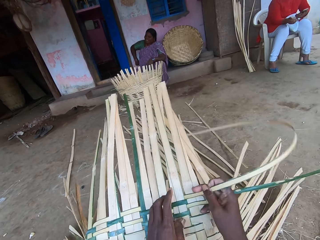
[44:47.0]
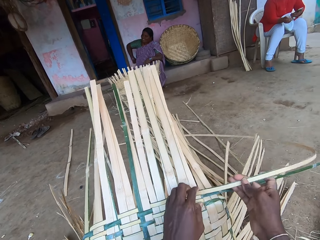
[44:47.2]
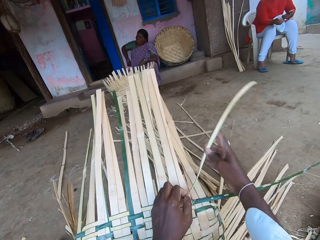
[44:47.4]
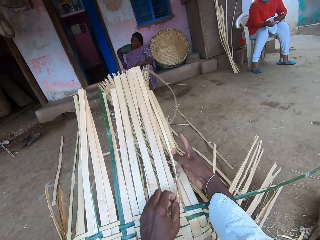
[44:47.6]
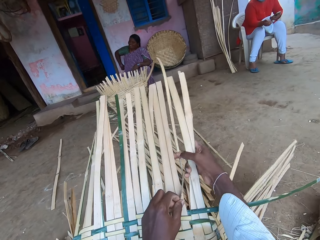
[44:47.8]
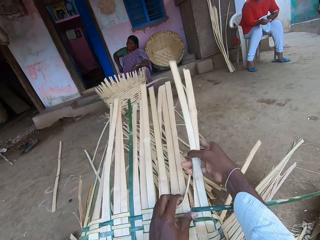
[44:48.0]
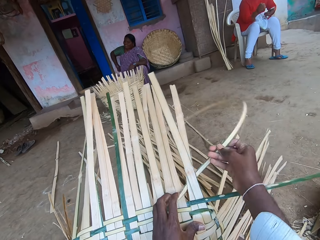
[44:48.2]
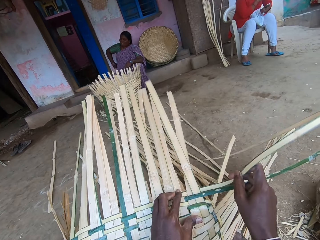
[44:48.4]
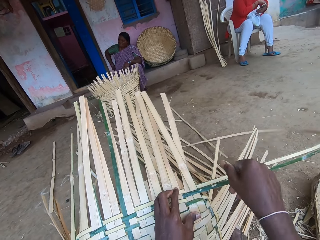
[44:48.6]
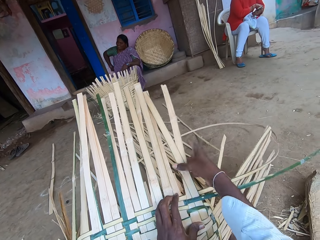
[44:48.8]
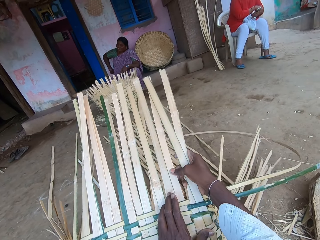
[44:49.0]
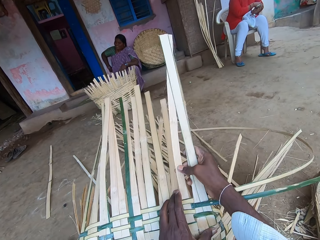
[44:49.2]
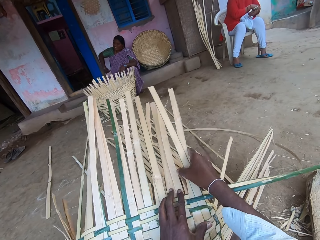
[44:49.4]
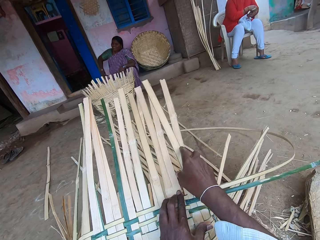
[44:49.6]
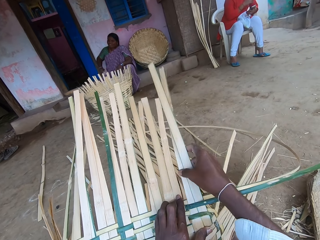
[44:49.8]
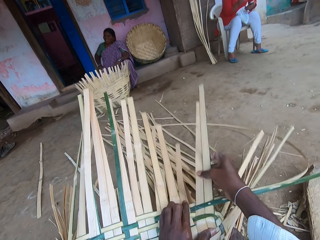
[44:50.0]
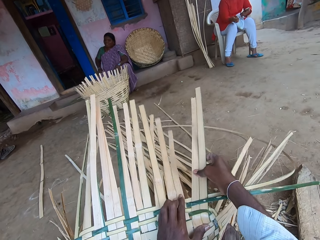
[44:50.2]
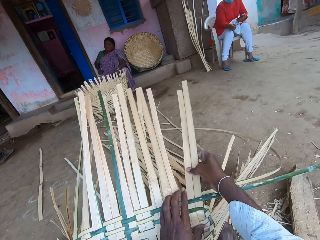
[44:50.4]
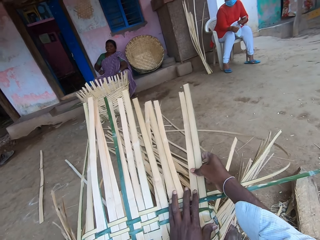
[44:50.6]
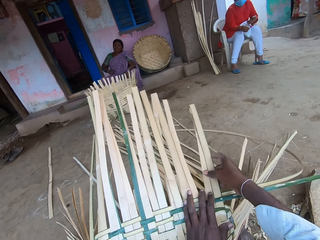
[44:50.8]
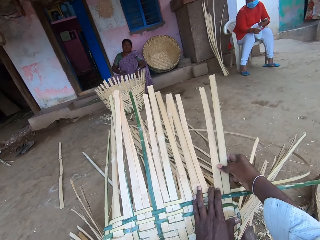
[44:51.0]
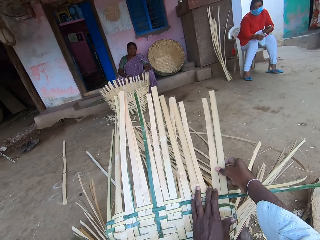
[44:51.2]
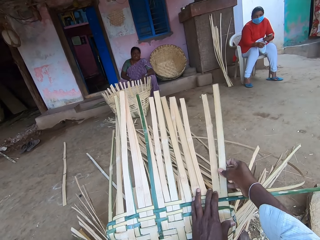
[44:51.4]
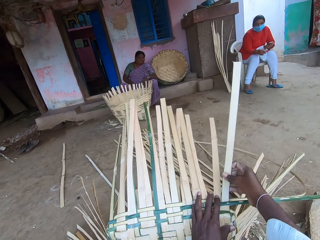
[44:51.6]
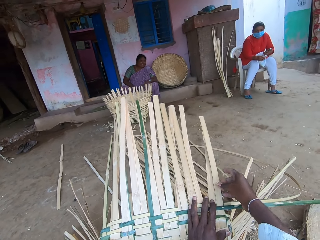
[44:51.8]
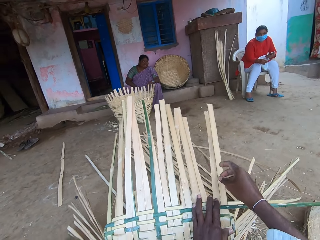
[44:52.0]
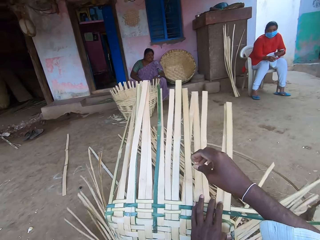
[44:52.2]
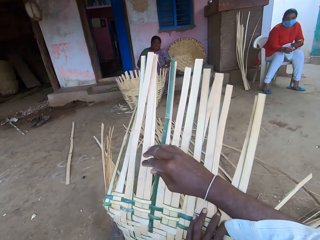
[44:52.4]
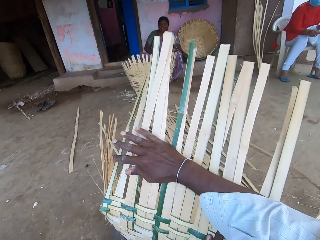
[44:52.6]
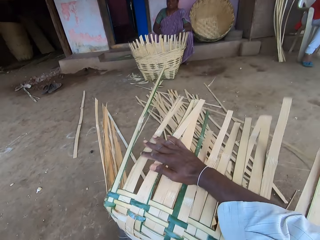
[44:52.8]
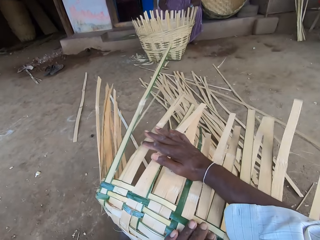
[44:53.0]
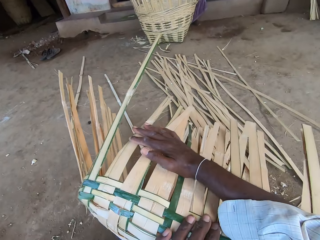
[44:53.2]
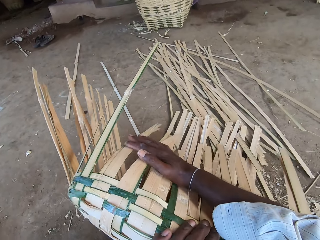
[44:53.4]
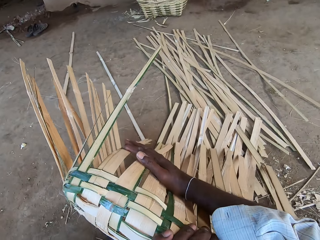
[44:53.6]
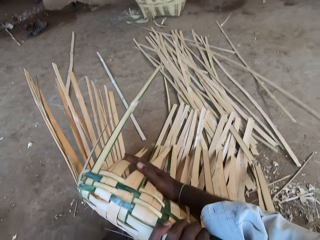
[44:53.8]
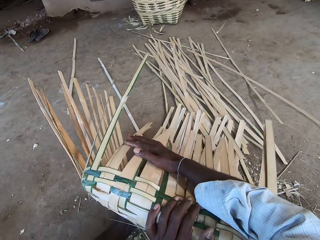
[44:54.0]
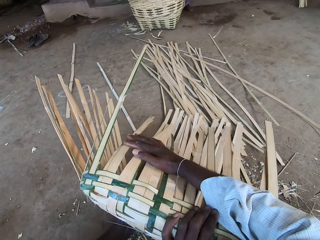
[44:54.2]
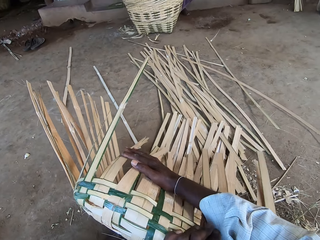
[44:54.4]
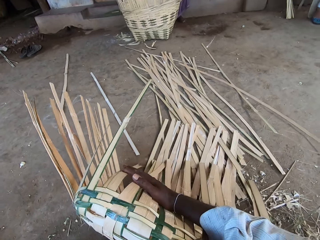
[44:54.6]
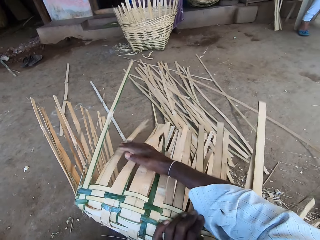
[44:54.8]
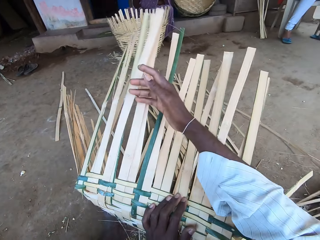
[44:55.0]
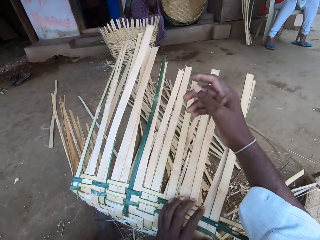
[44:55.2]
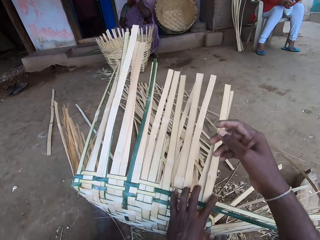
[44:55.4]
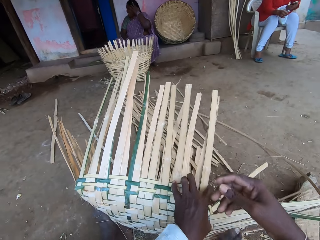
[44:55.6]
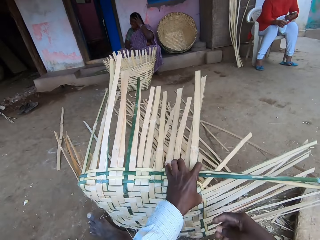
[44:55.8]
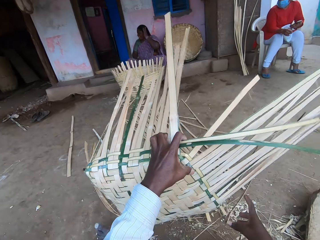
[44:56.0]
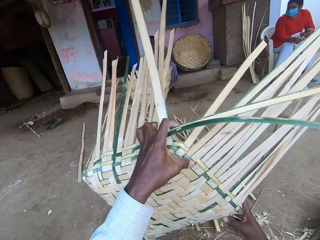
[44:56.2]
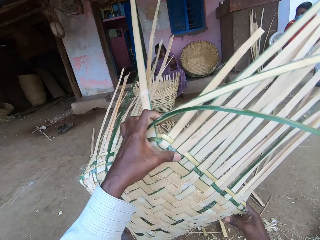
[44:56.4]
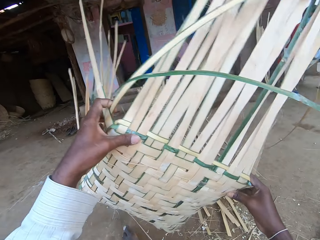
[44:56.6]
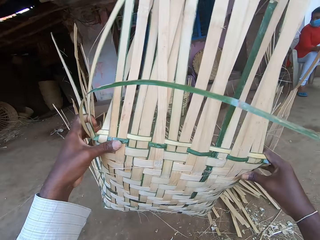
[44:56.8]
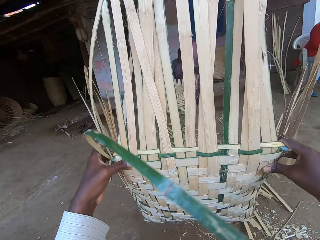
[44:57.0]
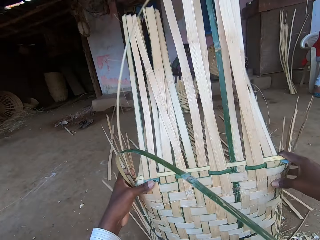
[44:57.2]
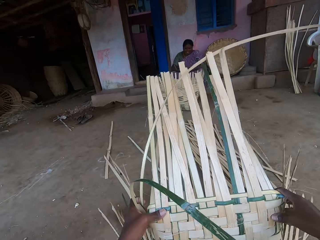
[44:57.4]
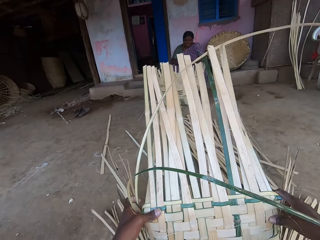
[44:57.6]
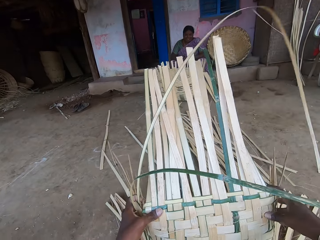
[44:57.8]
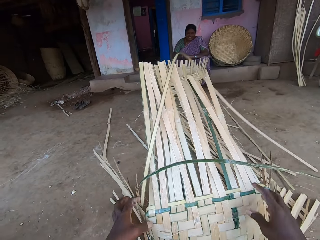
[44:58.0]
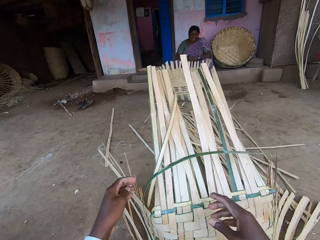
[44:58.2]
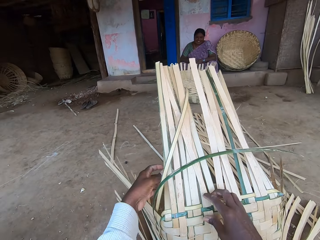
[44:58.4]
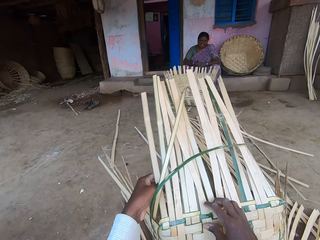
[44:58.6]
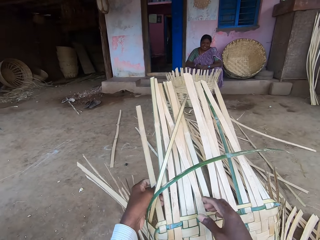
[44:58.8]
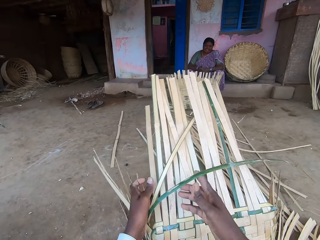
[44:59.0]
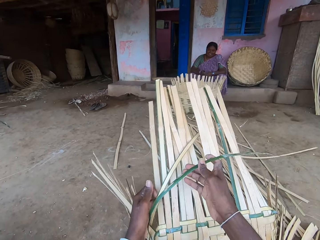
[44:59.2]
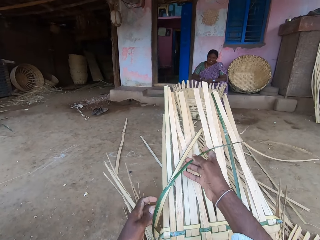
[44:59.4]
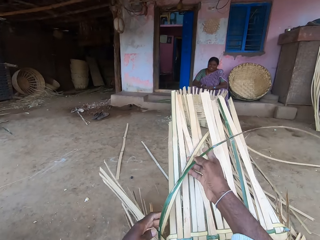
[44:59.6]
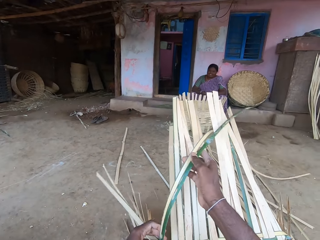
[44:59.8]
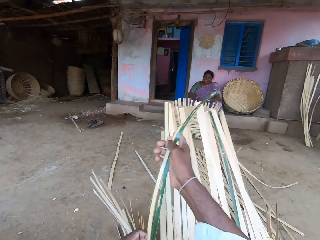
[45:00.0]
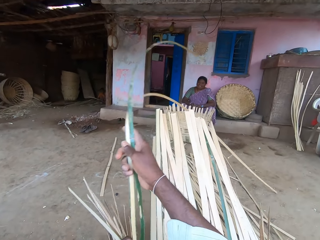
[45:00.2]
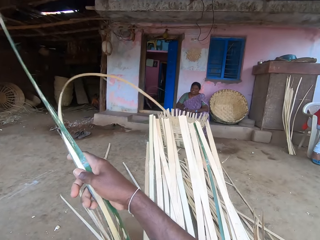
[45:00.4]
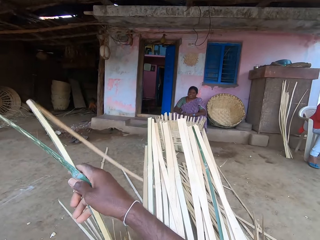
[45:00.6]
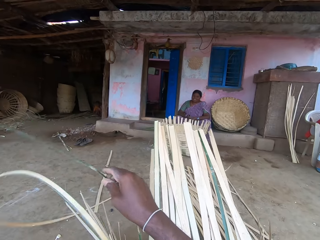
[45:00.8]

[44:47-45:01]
The camera wearer pulls the bamboo strips. He weaves the bamboo strips. A woman scratches her left hand with her right hand. The camera wearer adjusts the basket's bamboo strips with his hands. He pulls the bamboo strips. He bends the basket on the floor with his hands. He talks. Another woman touches her head with her left hand. The camera wearer picks the basket from the floor with his hands. He turns the basketry. He places the basket on the floor with his hands. He adjusts the basket's bamboo strips with his hands.

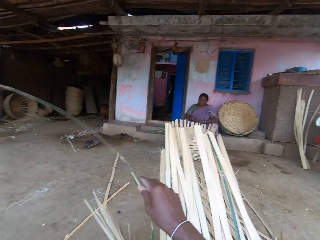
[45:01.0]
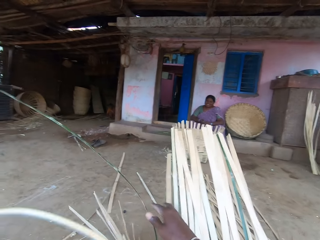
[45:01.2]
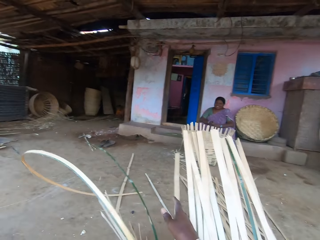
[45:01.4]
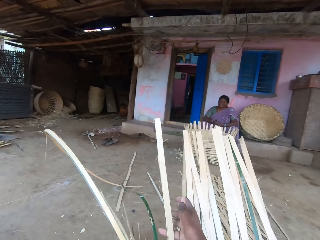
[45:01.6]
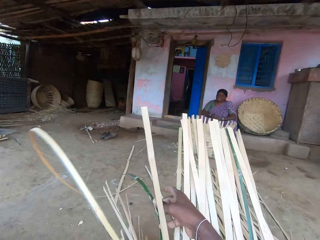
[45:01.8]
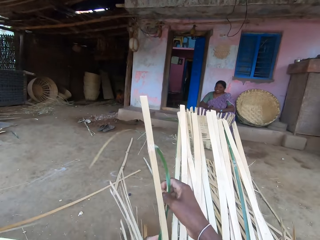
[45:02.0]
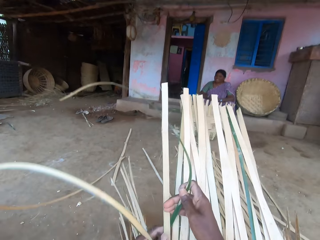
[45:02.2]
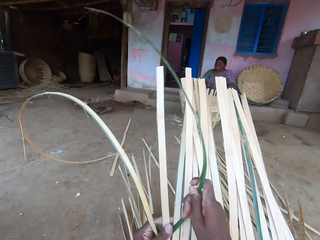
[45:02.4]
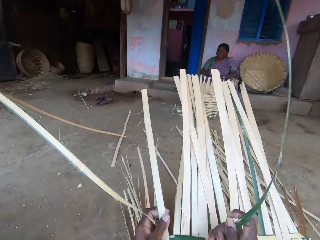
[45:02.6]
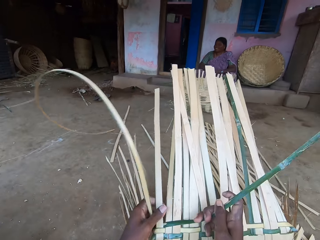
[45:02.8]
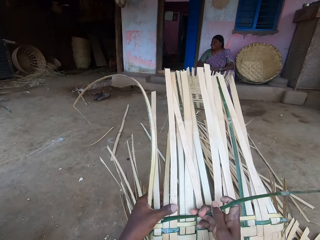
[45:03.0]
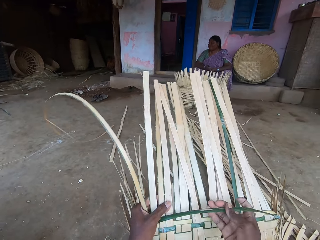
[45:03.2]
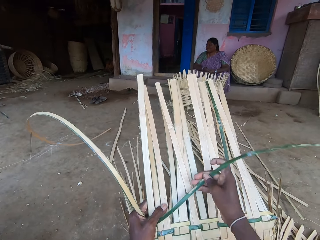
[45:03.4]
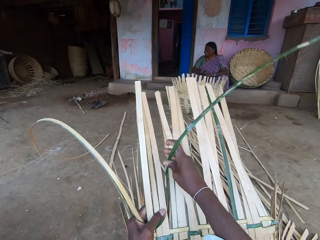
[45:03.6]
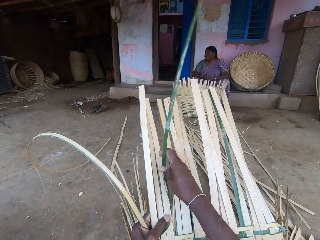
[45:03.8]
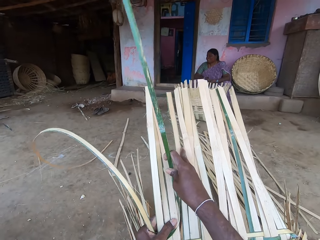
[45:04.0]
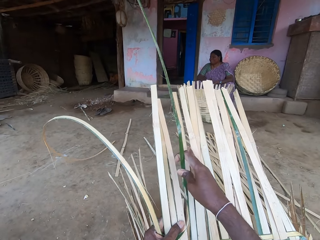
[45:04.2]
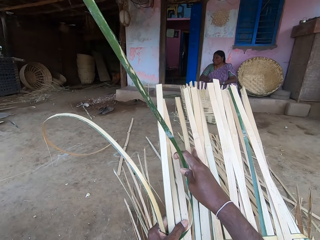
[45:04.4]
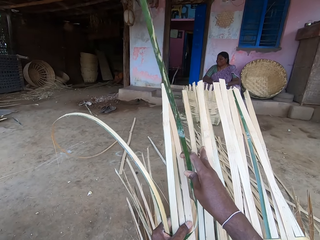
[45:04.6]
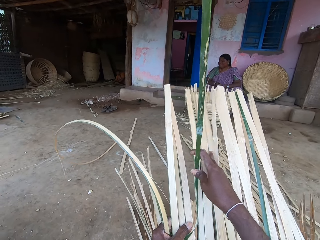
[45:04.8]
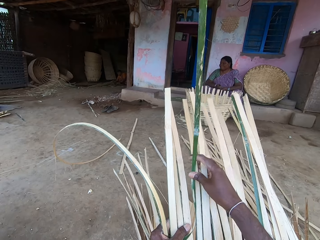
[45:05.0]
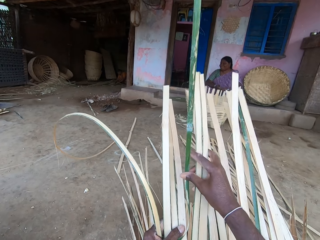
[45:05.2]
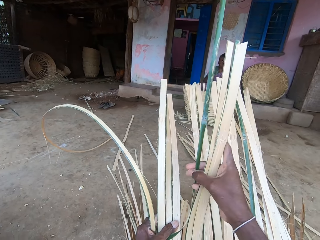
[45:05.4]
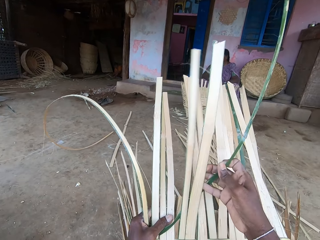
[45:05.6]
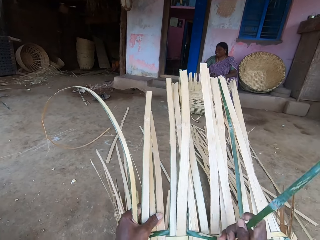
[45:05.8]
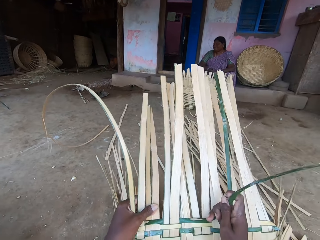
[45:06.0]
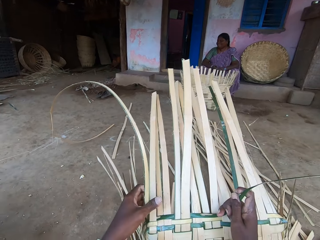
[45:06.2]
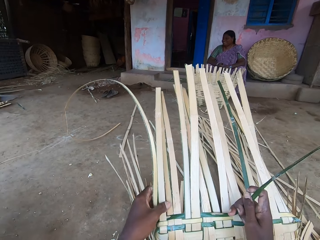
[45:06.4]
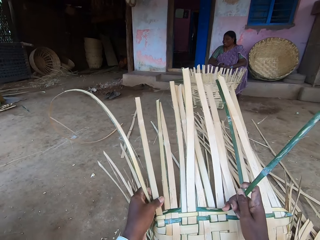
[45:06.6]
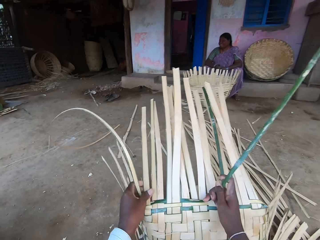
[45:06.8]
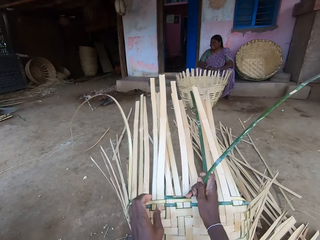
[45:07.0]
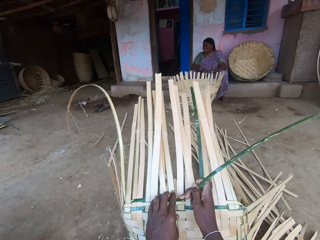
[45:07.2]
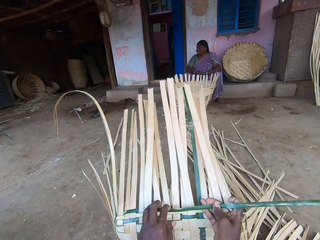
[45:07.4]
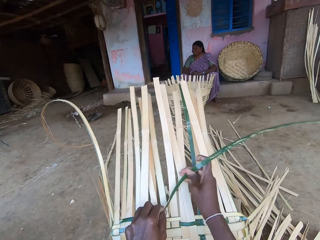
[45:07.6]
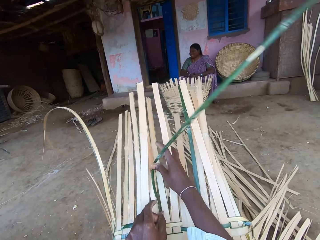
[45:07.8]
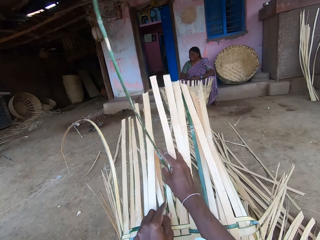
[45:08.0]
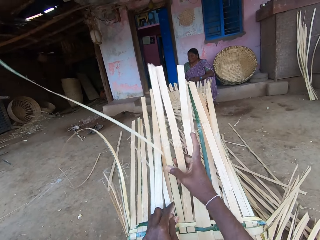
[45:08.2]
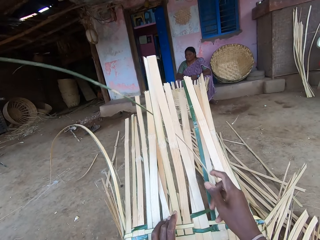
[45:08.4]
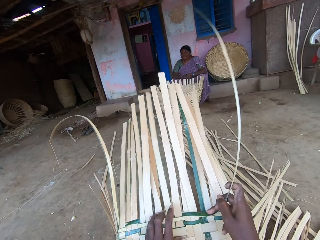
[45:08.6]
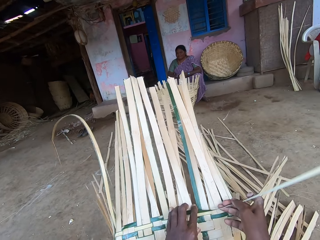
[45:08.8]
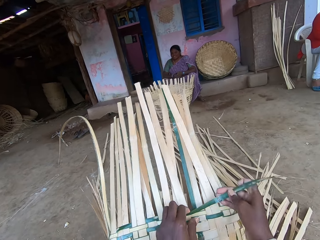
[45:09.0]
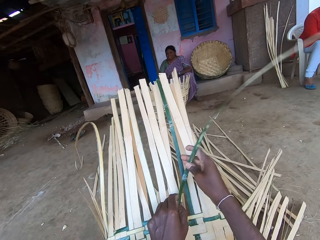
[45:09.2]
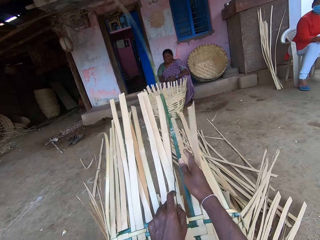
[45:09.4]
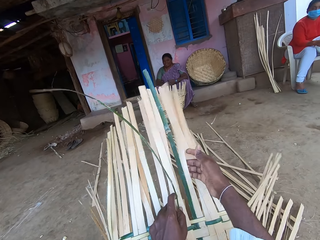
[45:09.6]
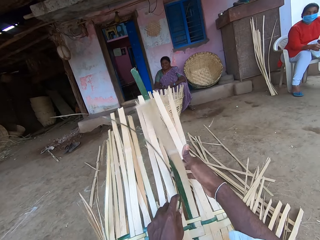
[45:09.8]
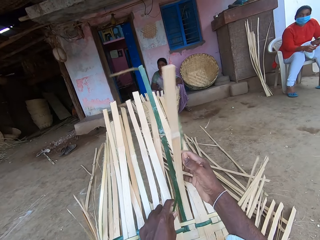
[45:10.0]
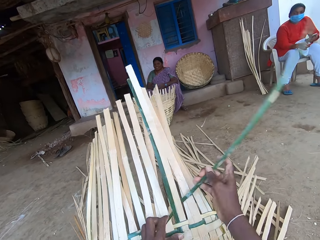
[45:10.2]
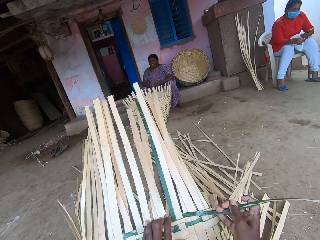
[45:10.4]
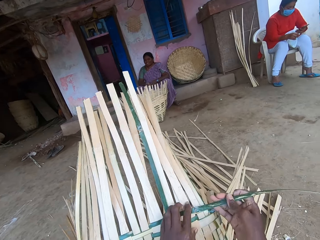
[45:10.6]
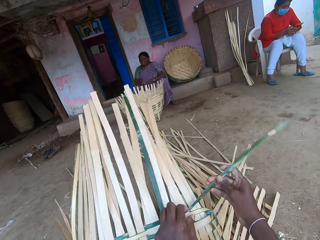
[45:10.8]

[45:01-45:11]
The camera wearer pulls the bamboo strips. He weaves the basket with the bamboo strip in his hands. He pulls the bamboo strips. He weaves the bamboo strips. He pulls the bamboo strips. He weaves the bamboo strips. He pulls the bamboo strips.
